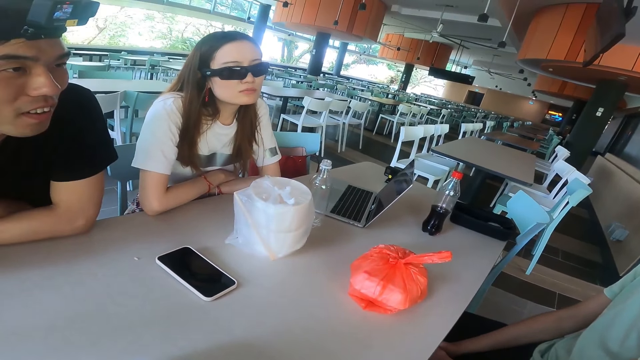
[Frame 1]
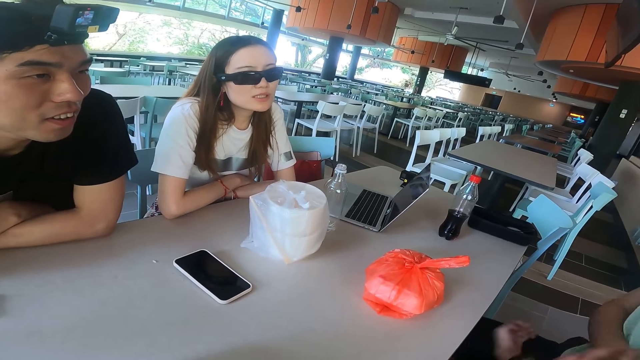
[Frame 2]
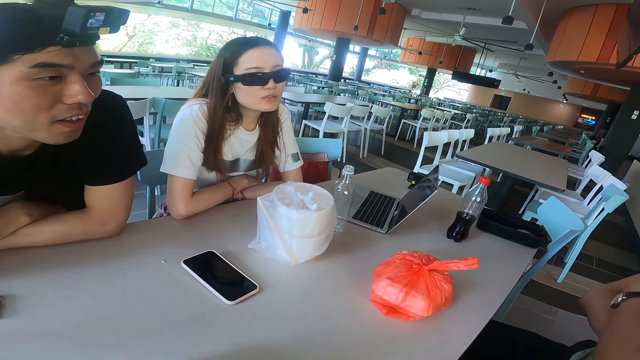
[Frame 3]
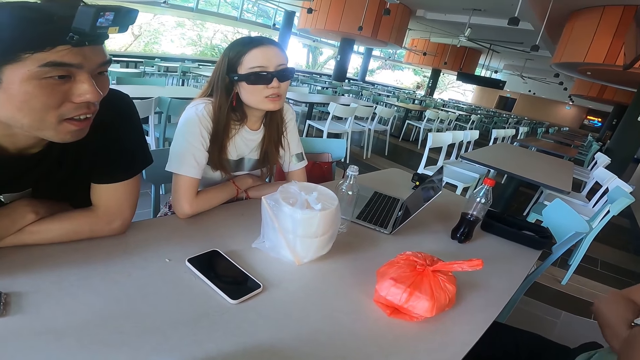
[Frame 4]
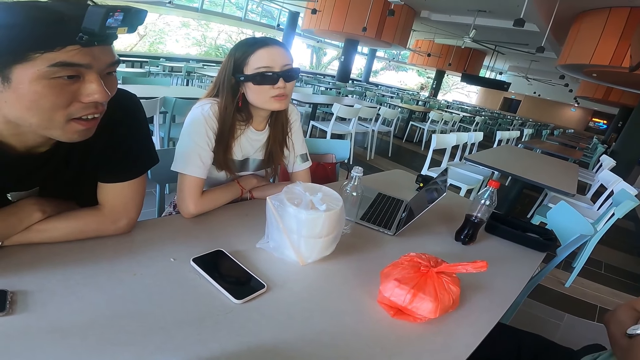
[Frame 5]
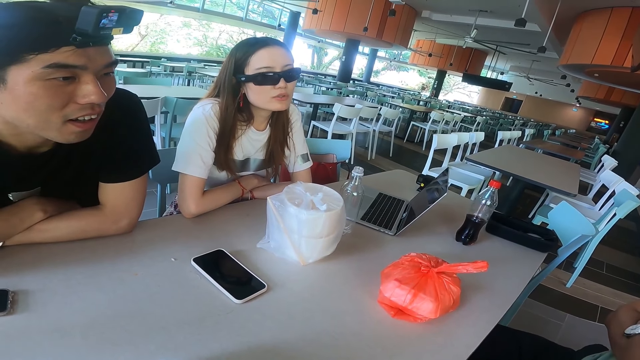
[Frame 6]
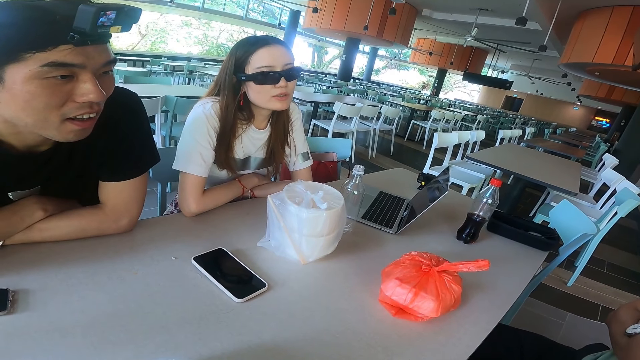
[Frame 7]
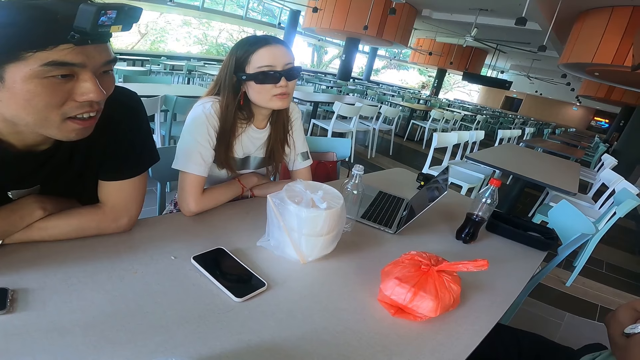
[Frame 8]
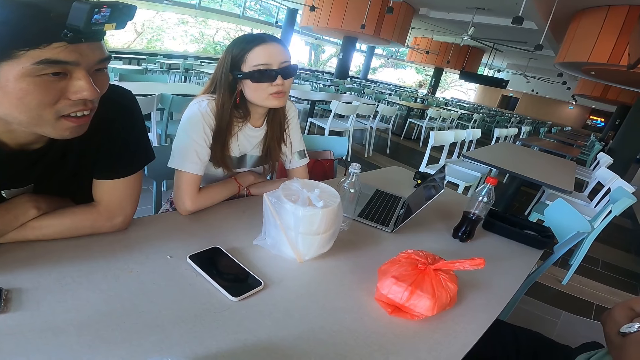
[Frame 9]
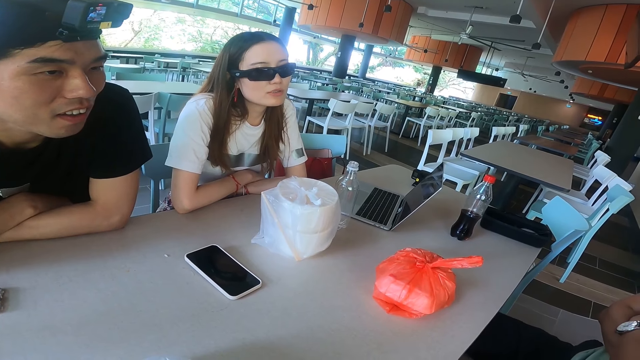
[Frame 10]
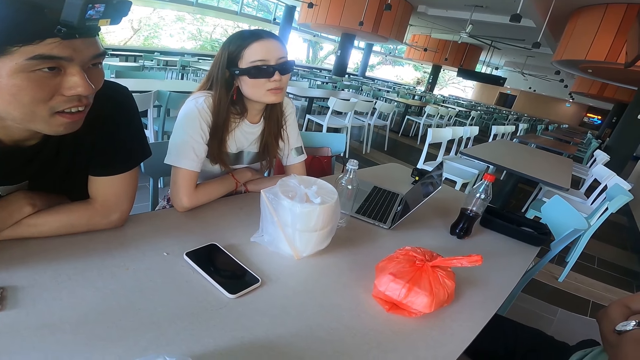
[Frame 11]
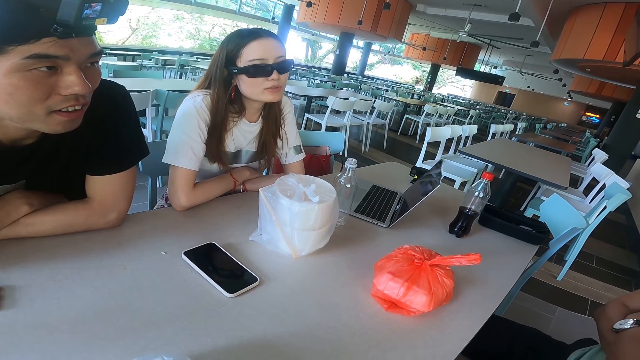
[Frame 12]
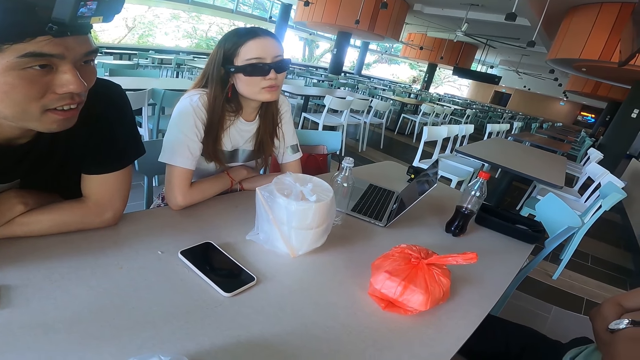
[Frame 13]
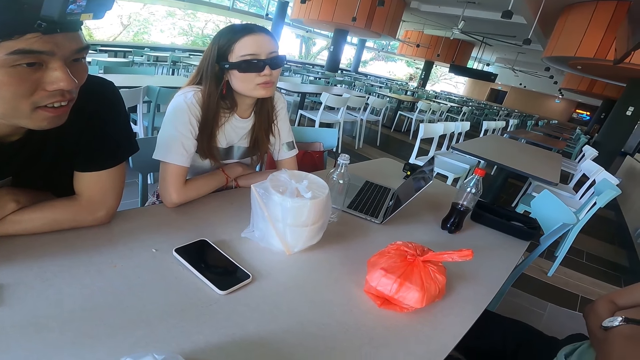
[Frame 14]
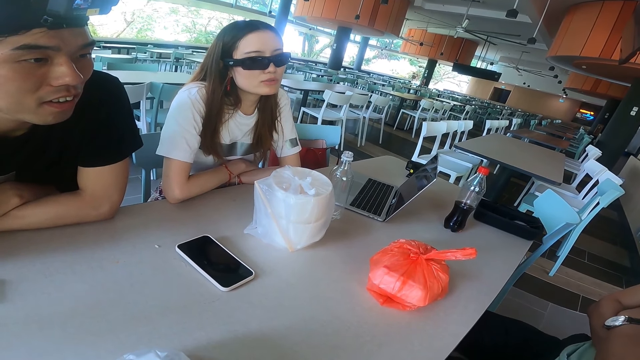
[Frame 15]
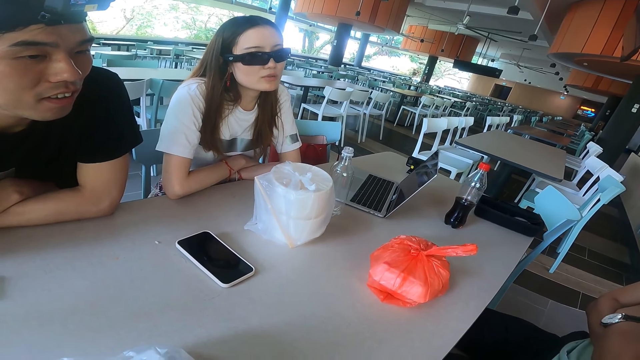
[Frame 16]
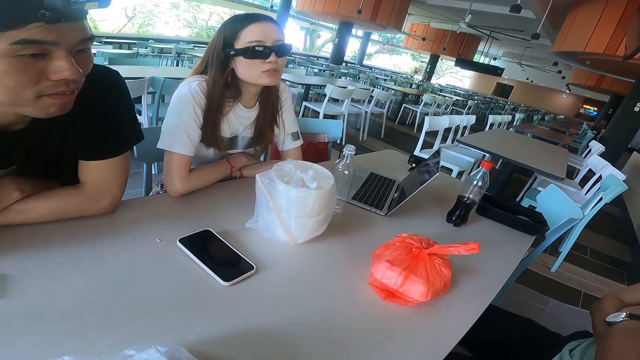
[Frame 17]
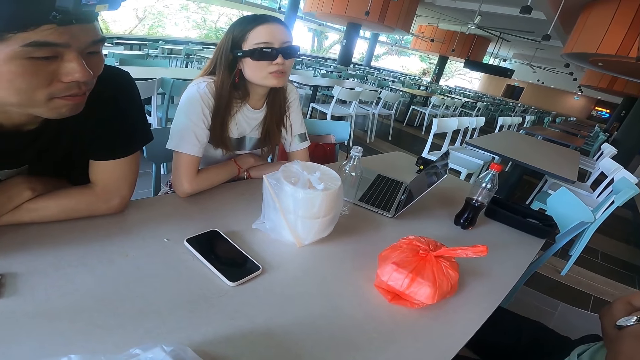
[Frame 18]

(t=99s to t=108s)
A man folds hands.

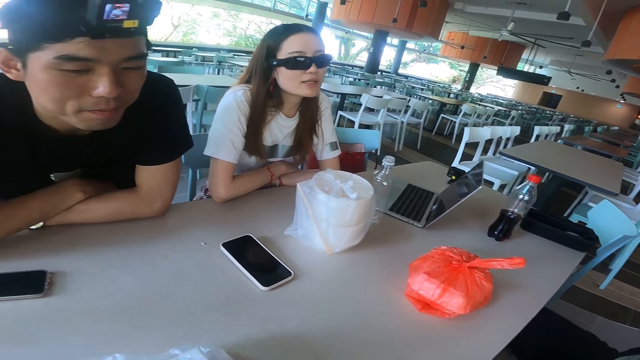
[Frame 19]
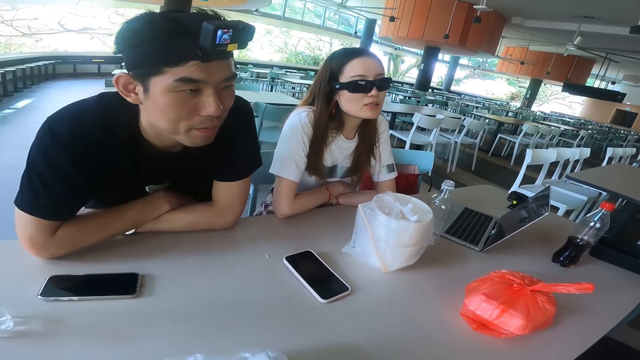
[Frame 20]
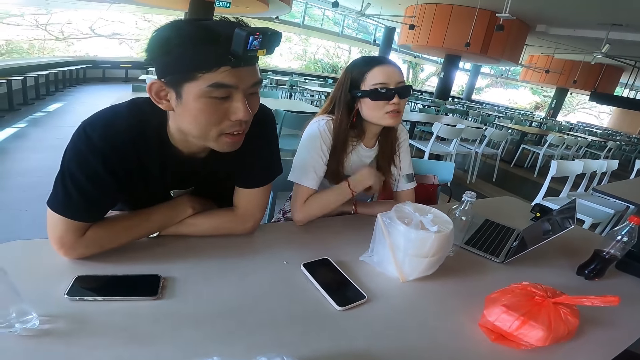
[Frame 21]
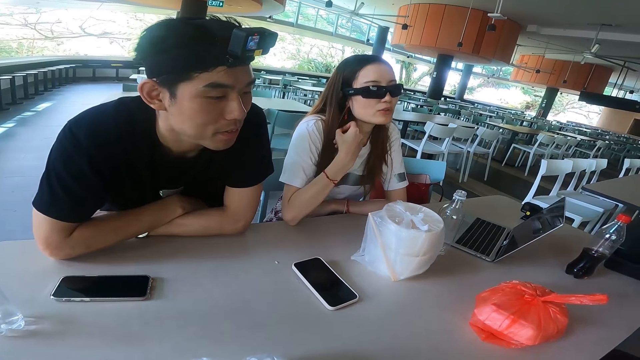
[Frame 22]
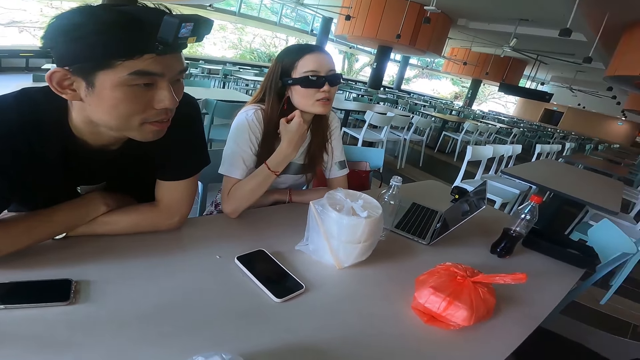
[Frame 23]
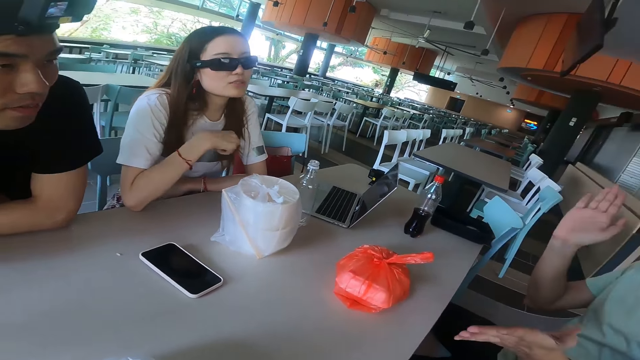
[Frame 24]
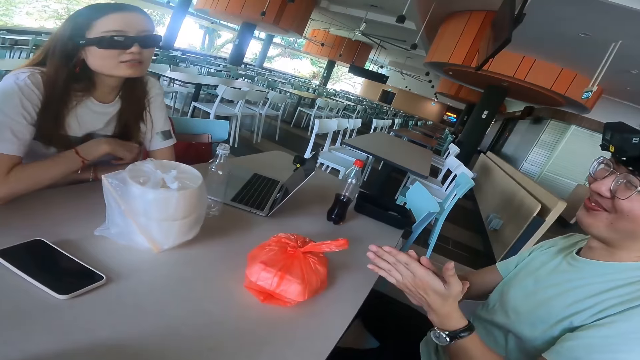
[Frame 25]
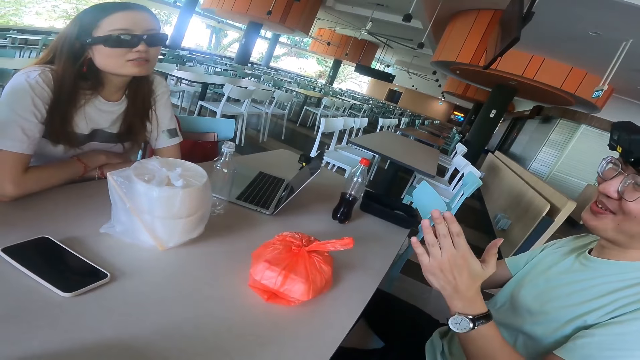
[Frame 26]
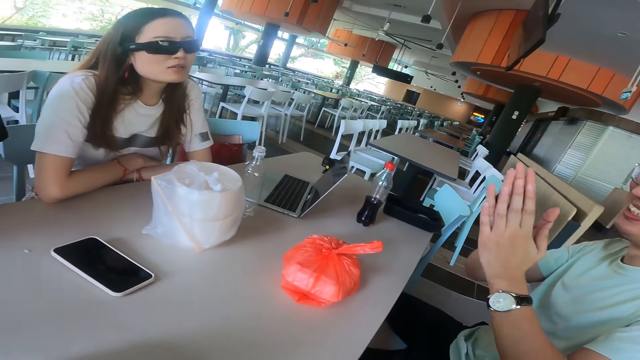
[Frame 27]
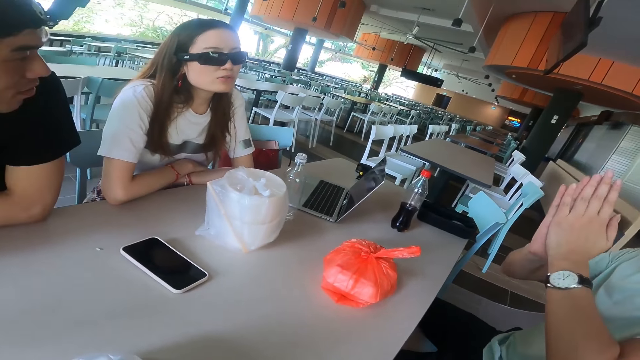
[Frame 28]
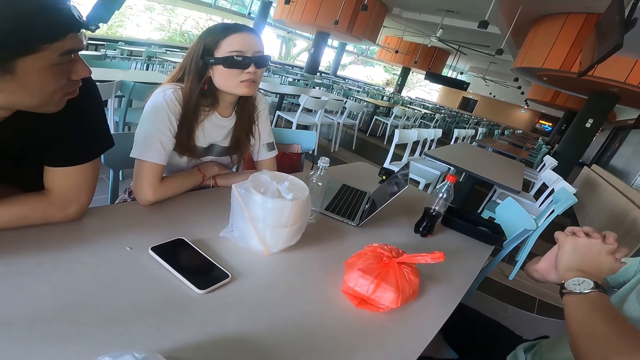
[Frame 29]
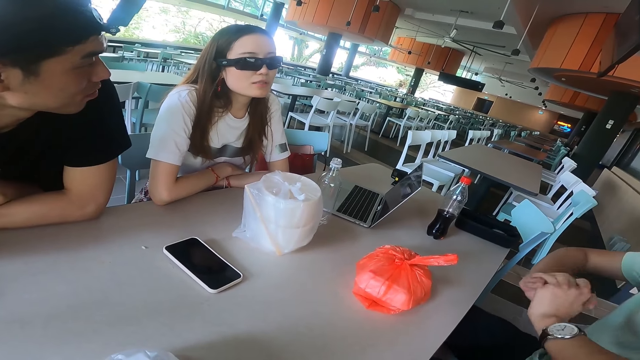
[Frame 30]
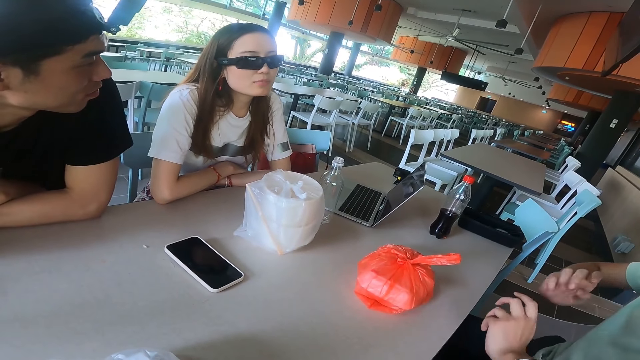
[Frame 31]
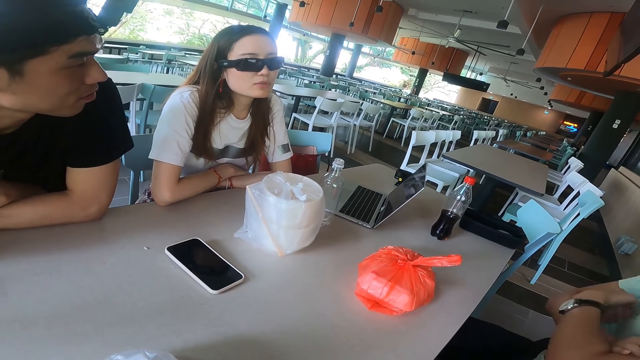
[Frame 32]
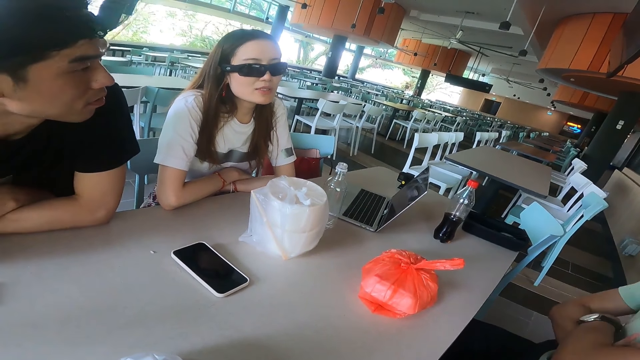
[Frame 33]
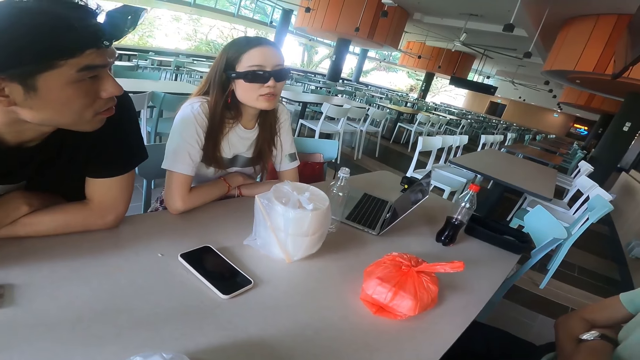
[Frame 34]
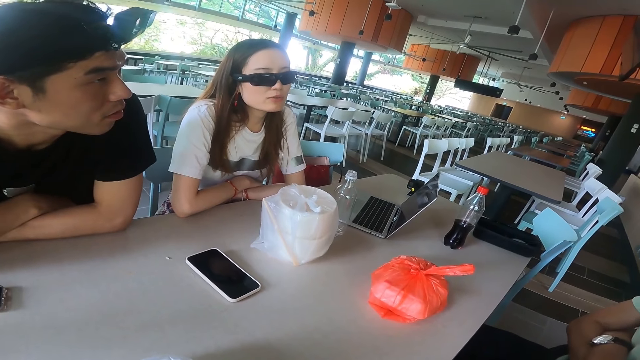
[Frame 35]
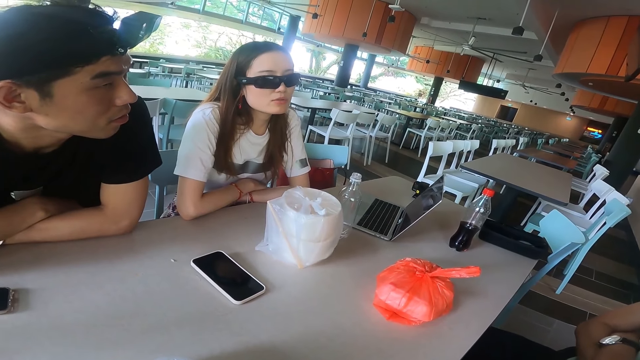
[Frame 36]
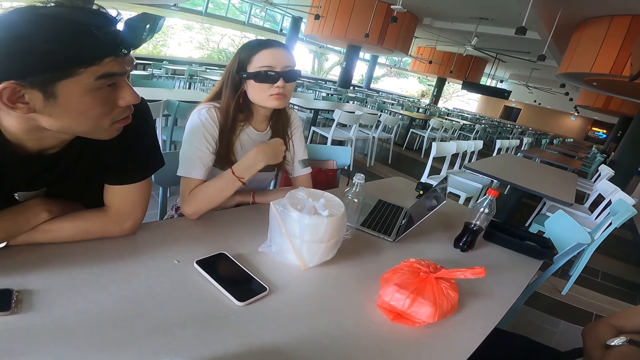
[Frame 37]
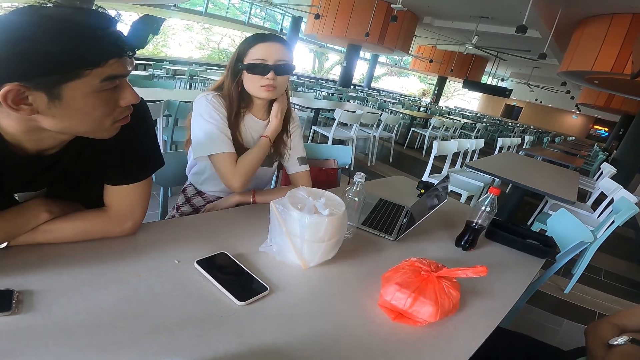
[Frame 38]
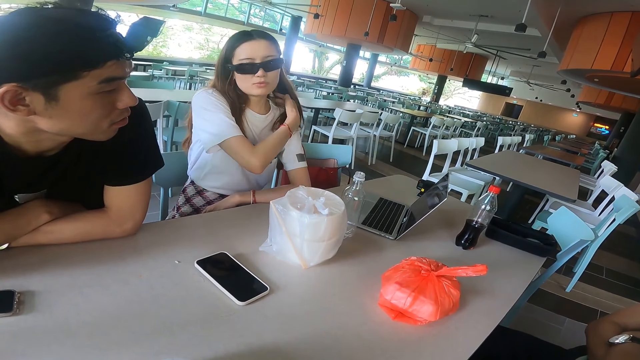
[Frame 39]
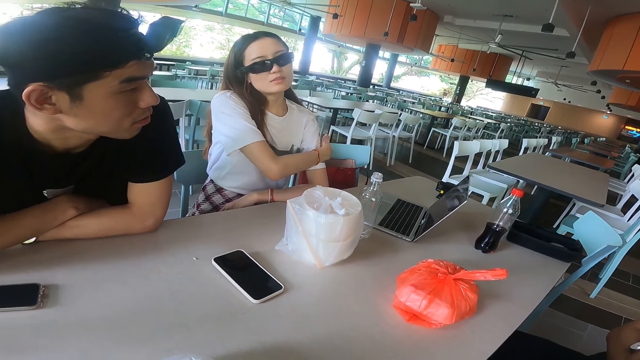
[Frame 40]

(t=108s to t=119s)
A woman gestures with a hand. The woman adjusts a hand. The camera wearer claps hands. A man claps the hands. The man clasps fingers and folds hands. The woman adjusts hair.
